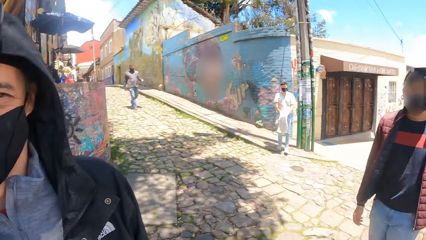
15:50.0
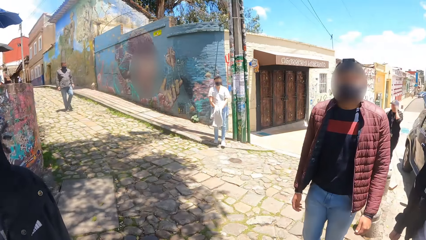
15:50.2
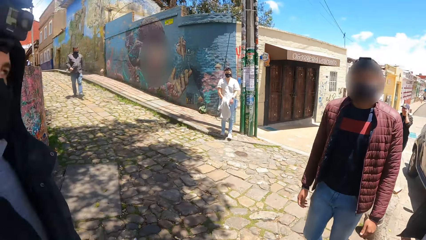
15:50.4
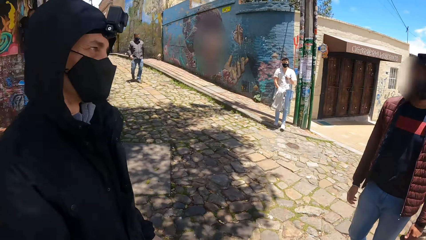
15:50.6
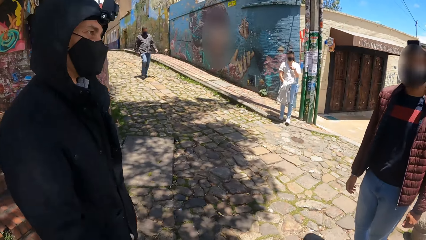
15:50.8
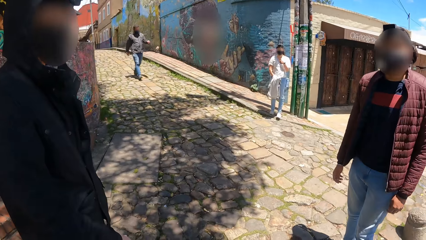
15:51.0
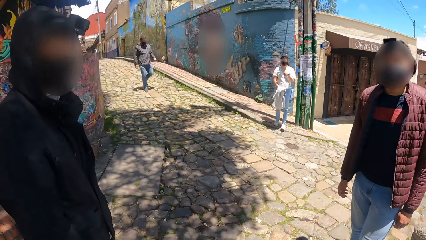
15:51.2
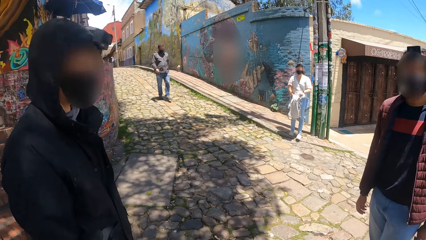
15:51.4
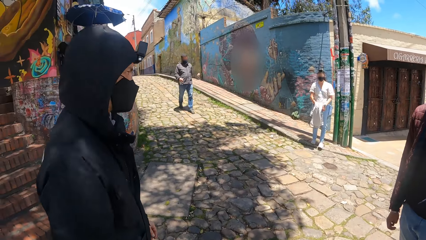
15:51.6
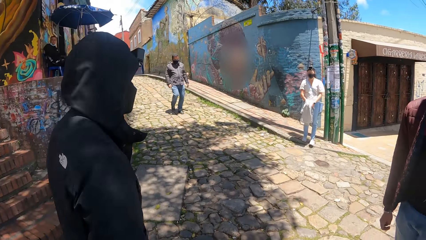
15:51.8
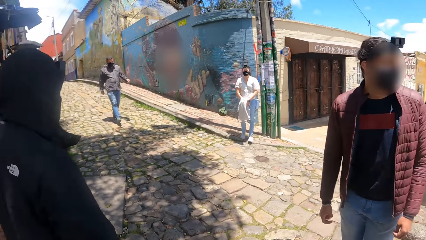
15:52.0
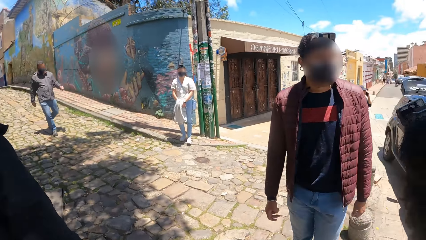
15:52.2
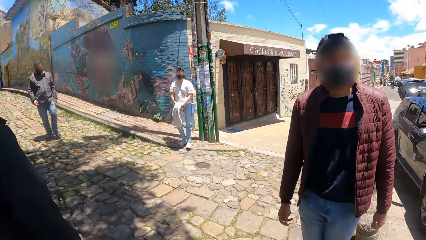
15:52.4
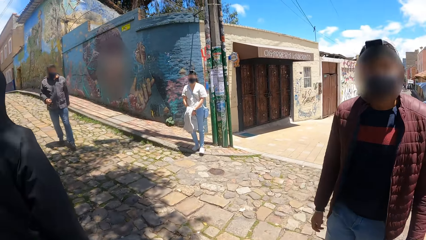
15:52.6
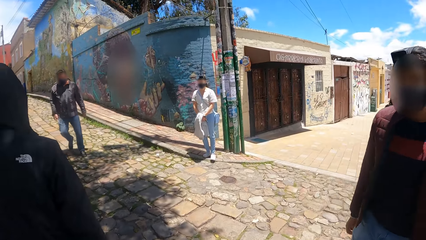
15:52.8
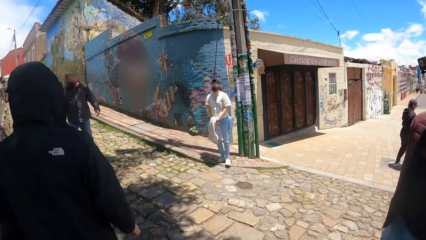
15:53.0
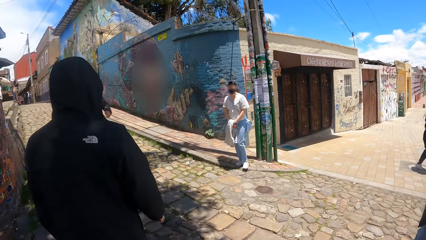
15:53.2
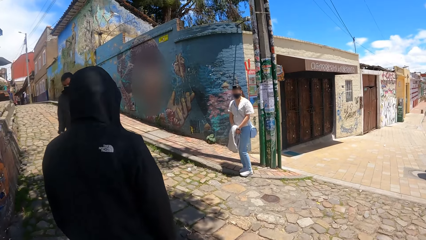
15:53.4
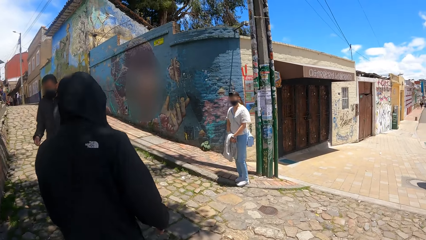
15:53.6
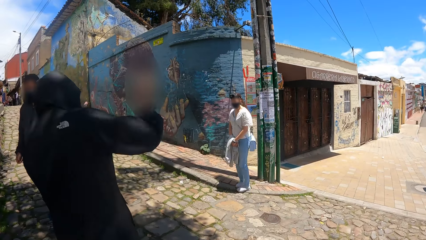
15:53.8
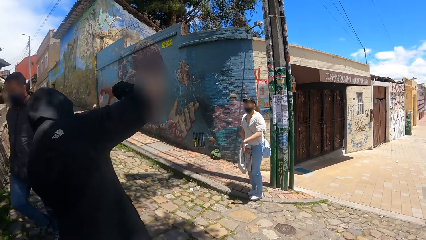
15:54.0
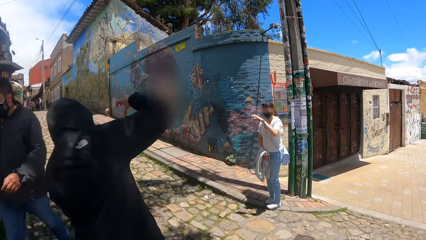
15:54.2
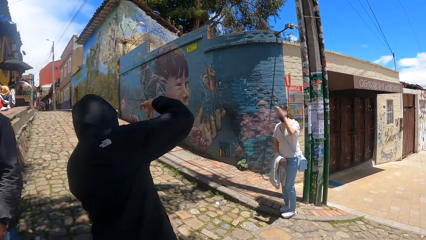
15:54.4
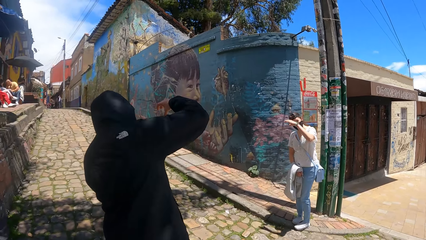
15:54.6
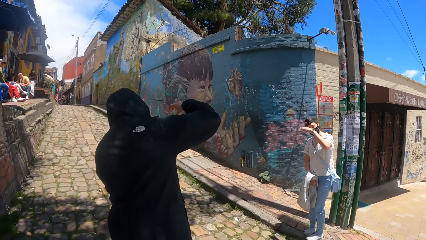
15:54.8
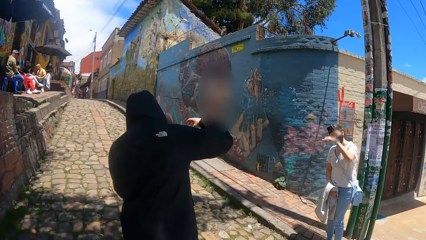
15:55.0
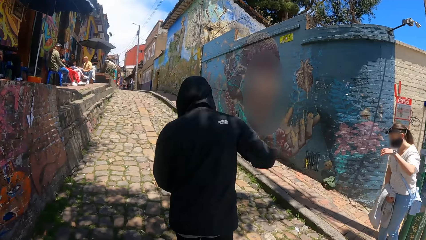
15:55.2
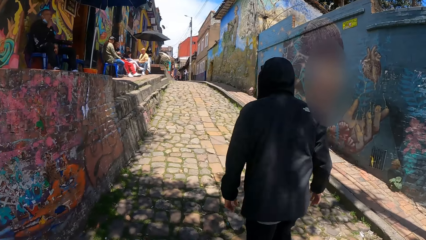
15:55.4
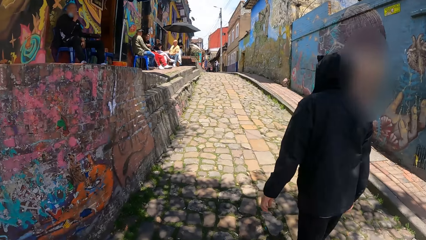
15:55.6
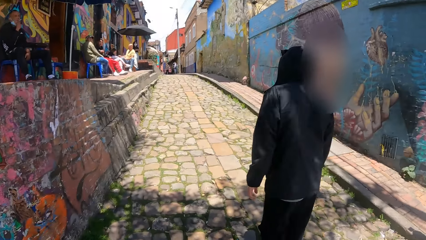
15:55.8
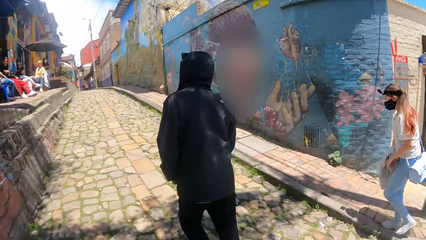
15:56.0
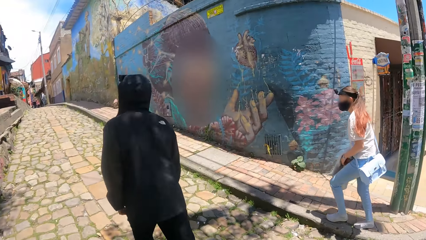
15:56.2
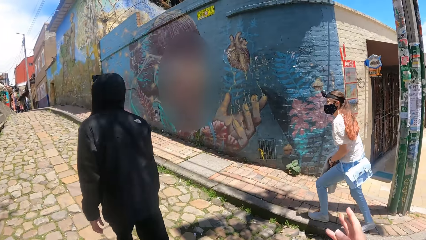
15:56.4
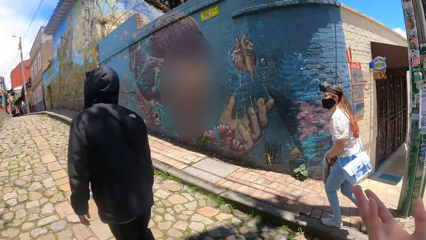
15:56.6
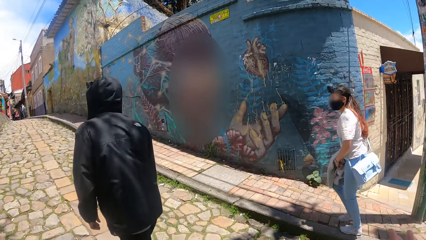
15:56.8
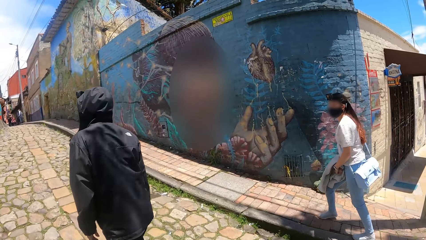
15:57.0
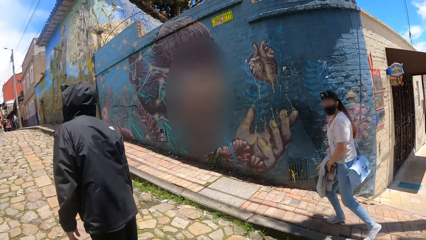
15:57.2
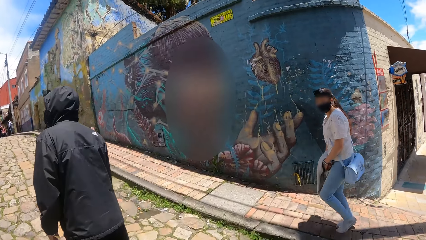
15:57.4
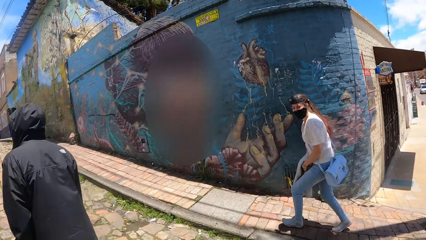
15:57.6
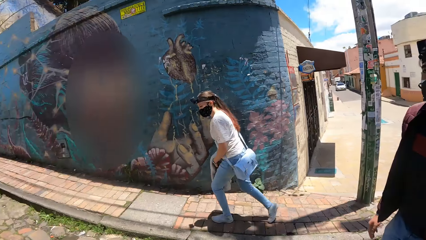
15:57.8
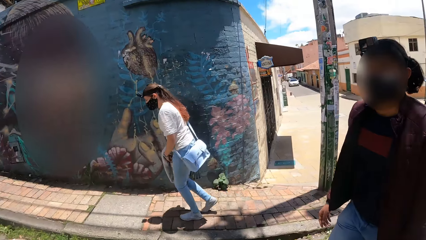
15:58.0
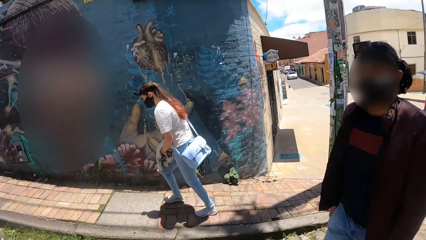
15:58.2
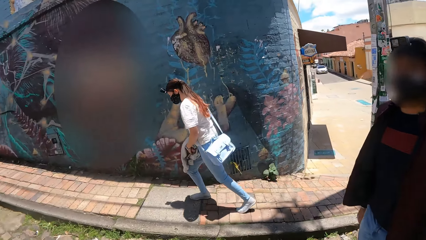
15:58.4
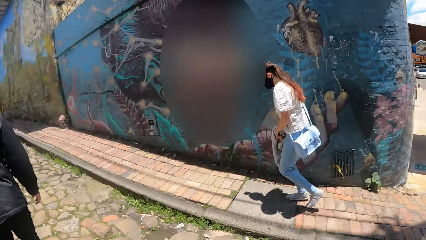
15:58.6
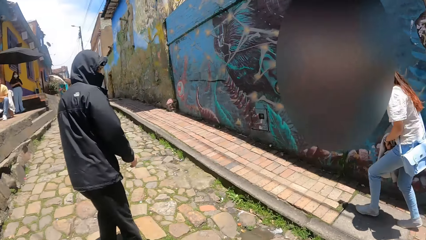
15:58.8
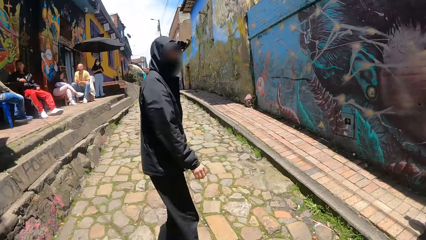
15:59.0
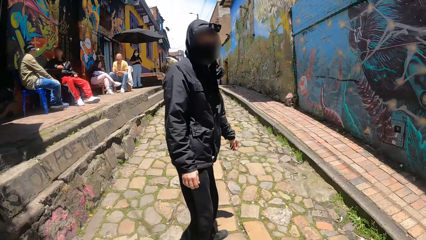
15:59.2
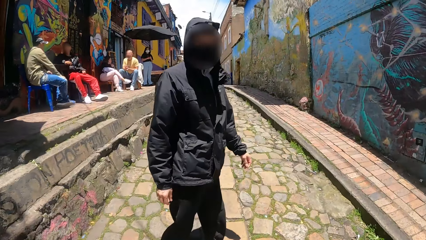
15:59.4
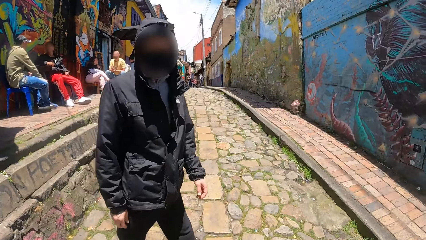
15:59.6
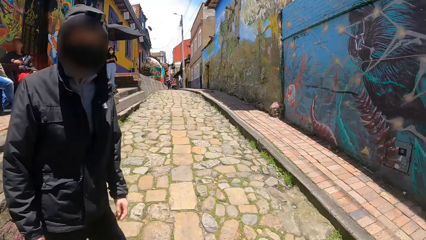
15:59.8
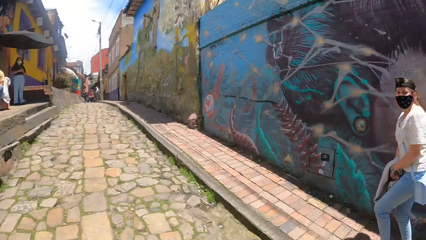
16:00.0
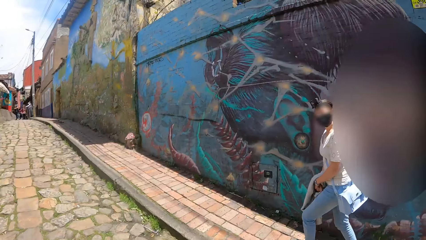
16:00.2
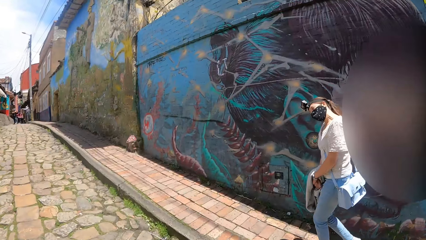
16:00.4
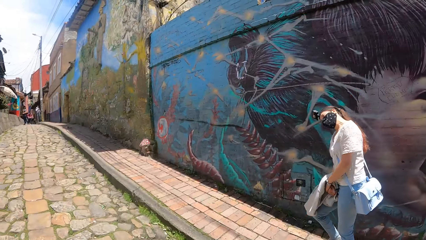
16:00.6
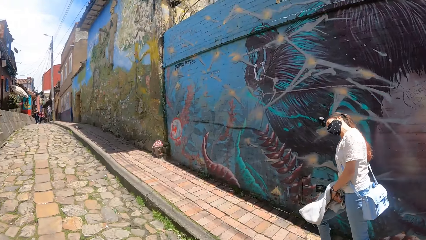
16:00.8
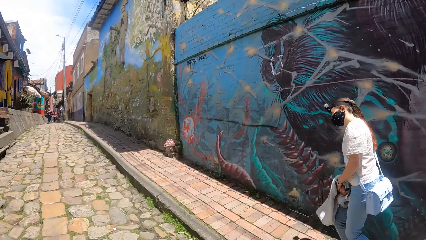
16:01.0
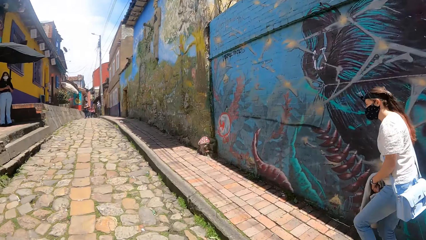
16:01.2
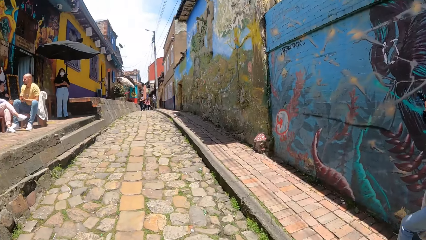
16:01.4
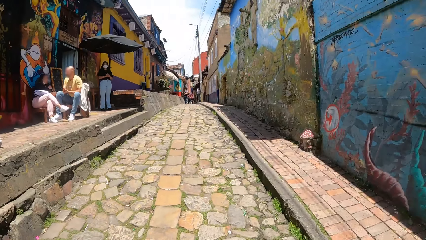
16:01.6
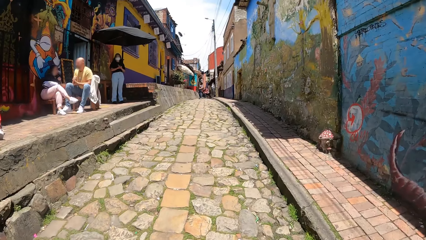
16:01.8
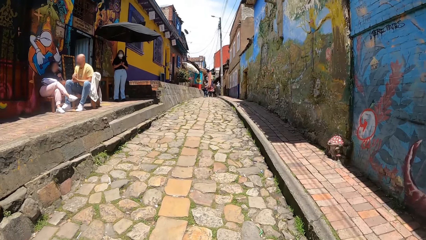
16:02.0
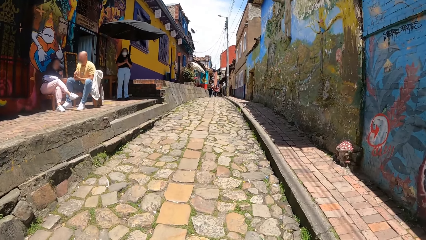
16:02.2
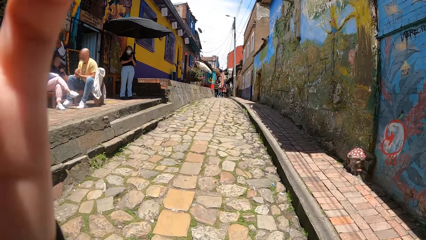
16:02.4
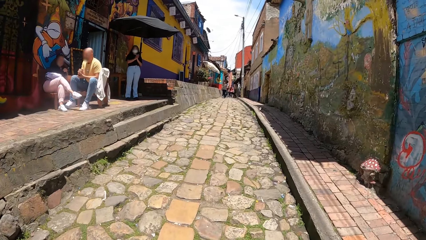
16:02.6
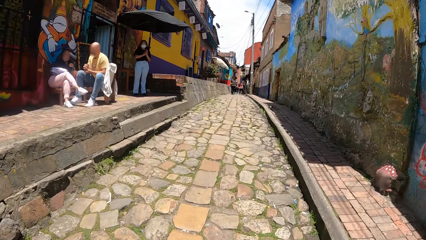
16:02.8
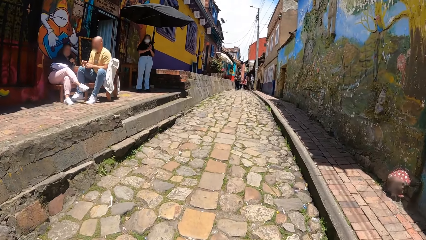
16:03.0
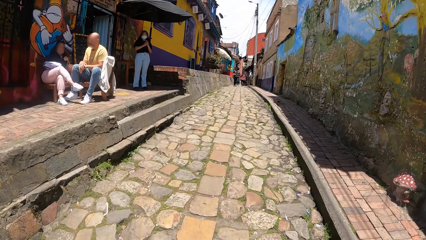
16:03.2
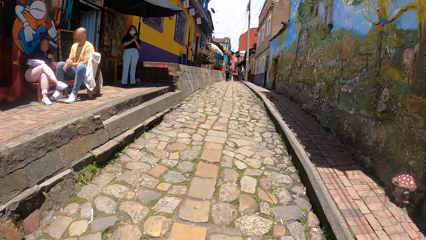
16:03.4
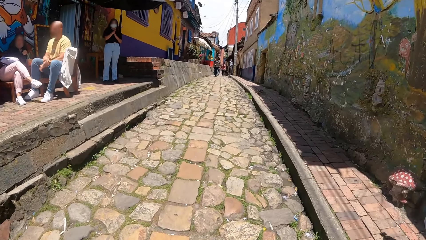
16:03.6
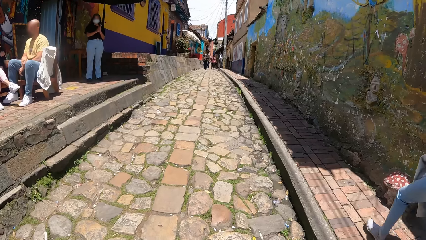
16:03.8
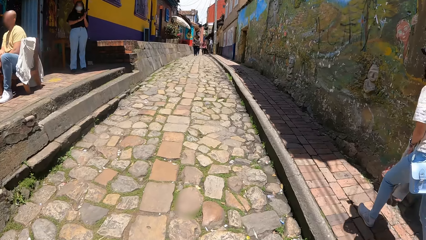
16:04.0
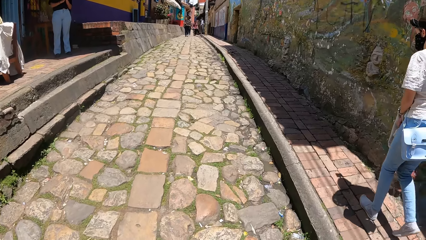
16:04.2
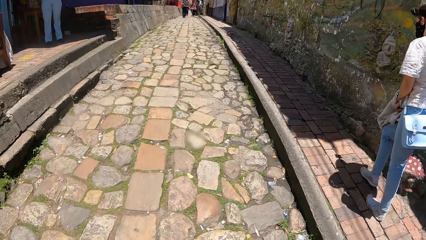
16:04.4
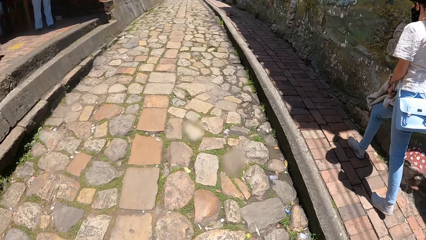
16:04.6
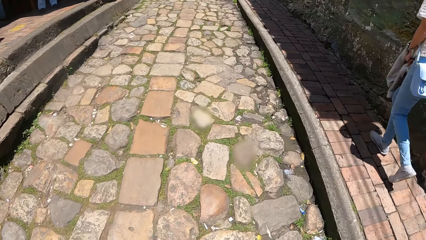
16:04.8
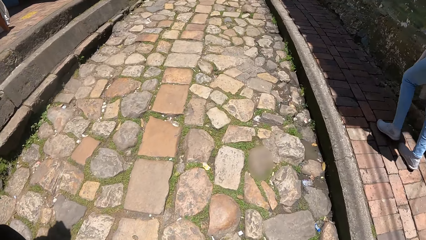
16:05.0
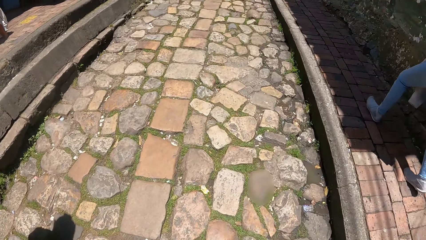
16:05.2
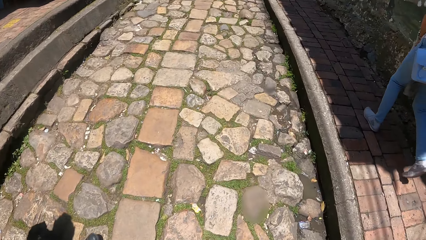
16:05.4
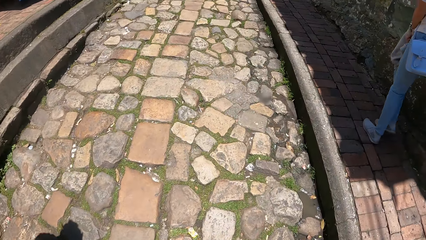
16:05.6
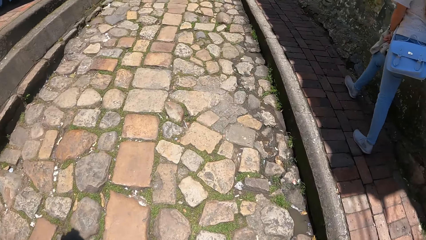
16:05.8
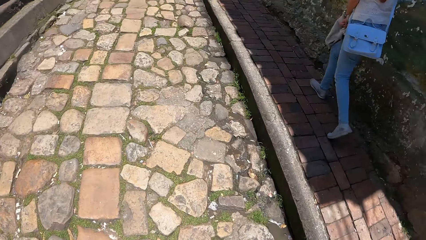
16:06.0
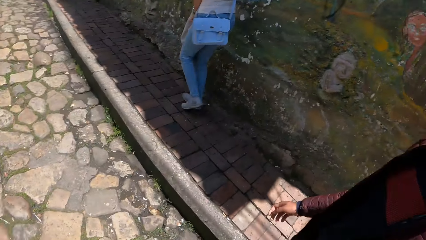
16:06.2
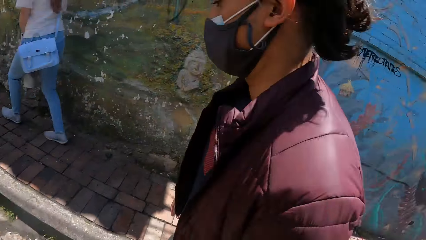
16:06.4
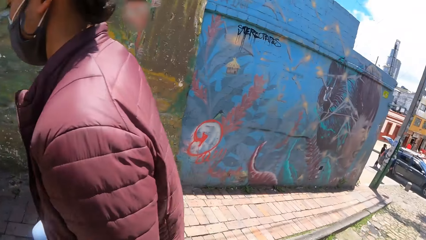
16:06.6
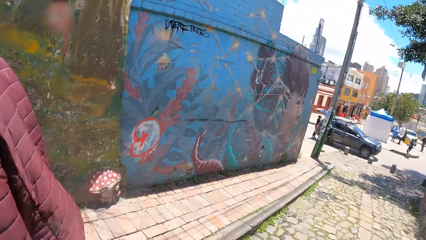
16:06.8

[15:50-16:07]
The camera wearer walks along the street. They move the hand. They walk along the street. They raise the hand.
